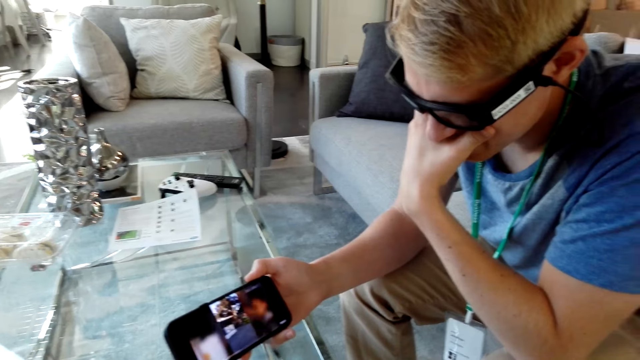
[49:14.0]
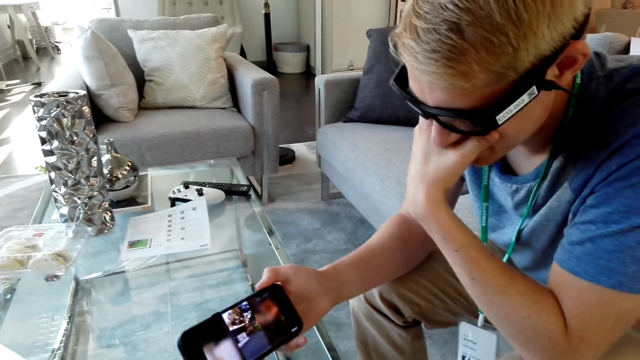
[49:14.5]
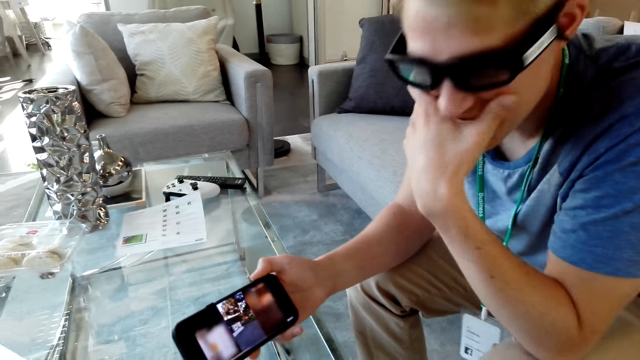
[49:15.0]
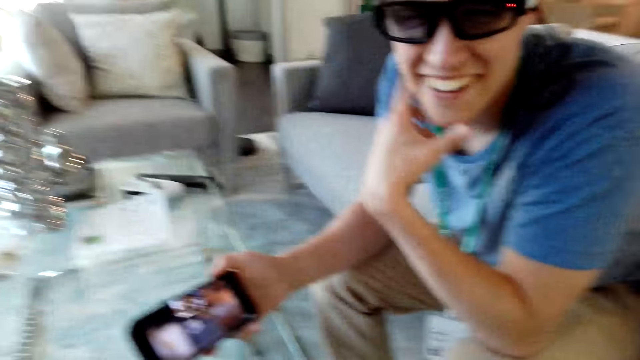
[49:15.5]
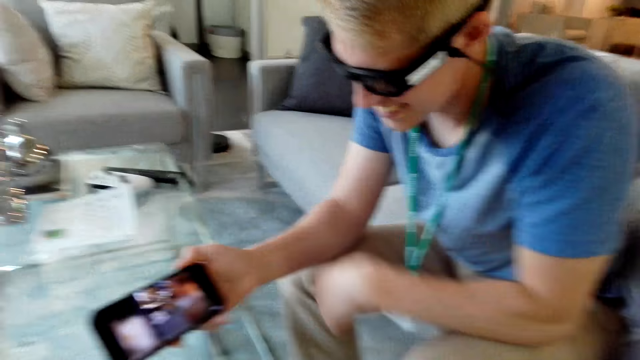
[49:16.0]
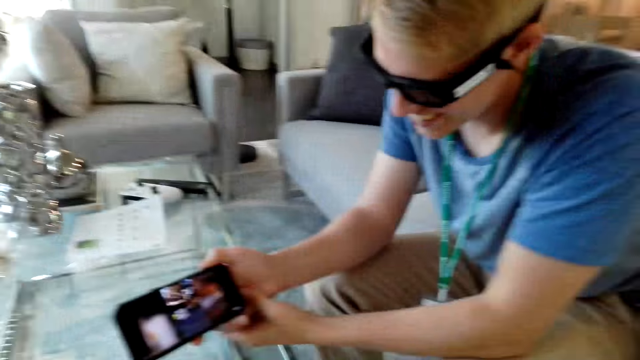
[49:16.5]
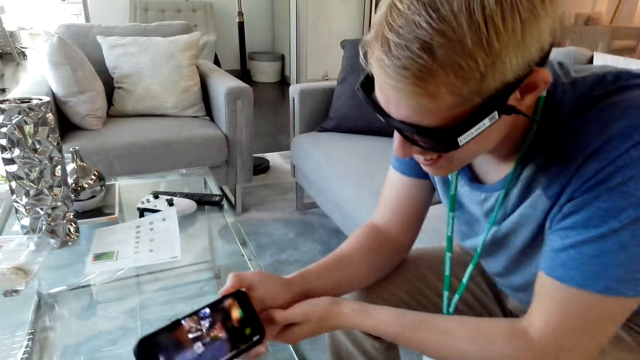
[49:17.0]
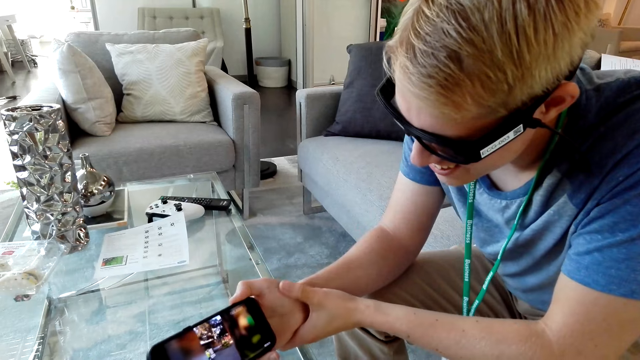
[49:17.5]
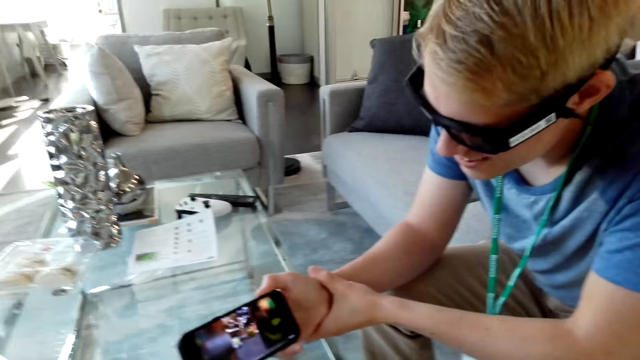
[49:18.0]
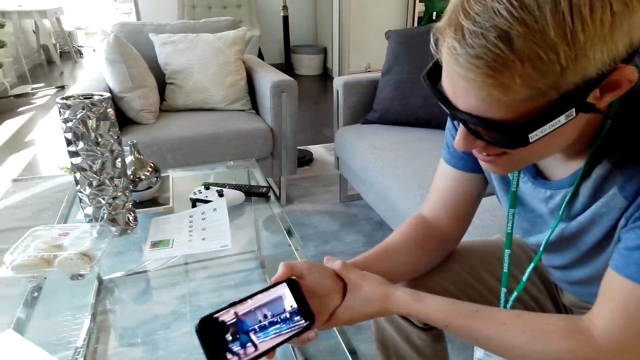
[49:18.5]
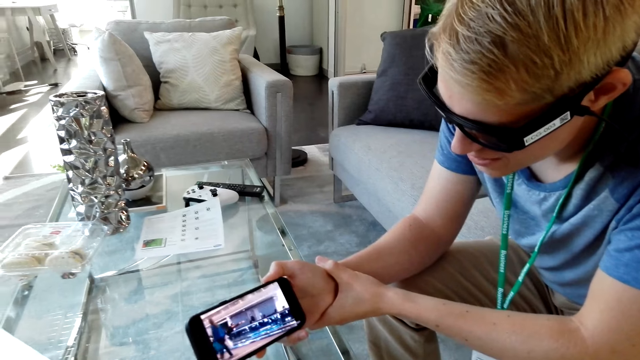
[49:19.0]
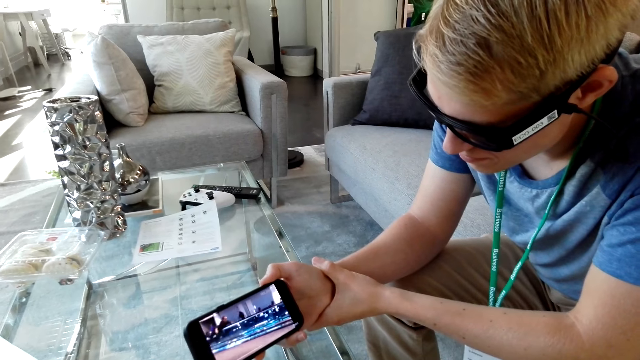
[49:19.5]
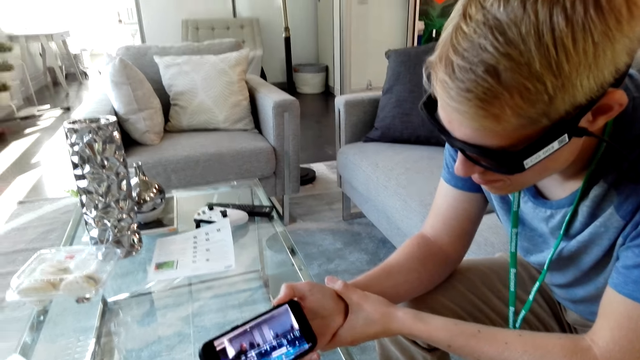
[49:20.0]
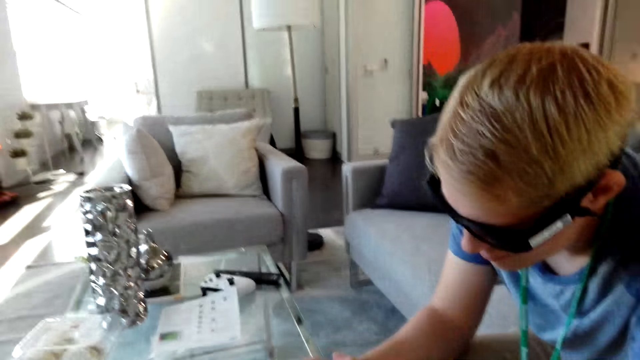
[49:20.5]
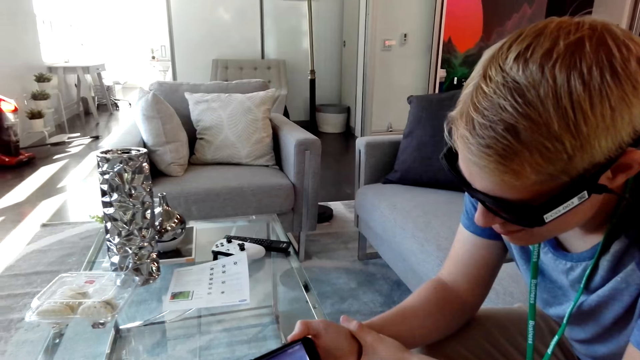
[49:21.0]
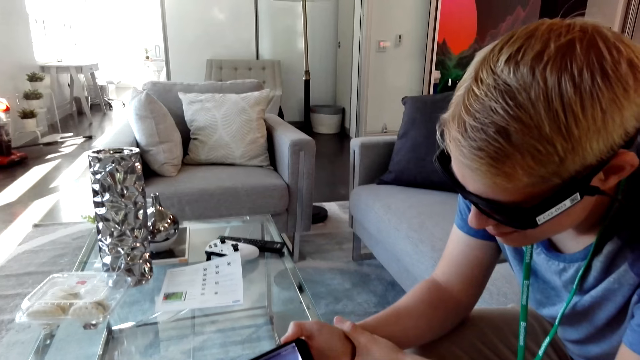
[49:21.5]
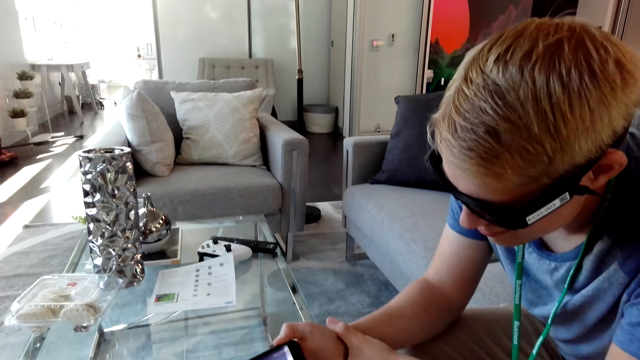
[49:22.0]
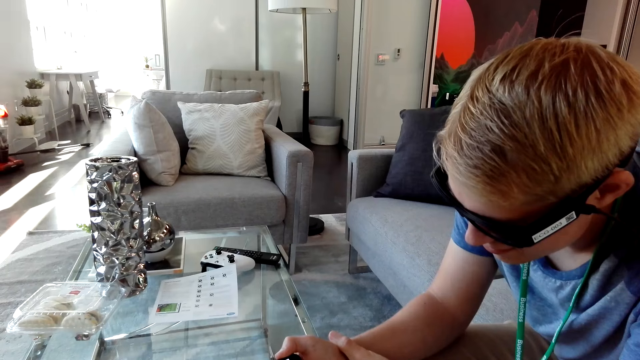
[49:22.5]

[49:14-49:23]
A man looks at the camera wearer. The man watches a video on the phone.

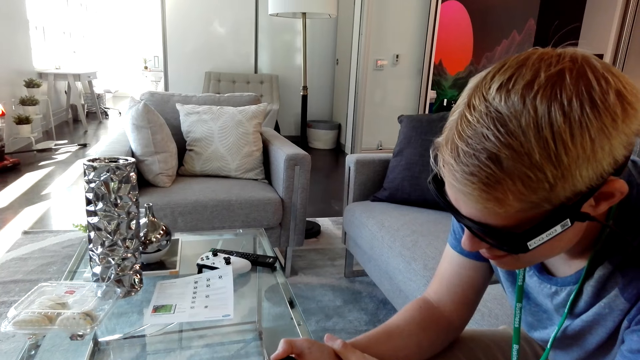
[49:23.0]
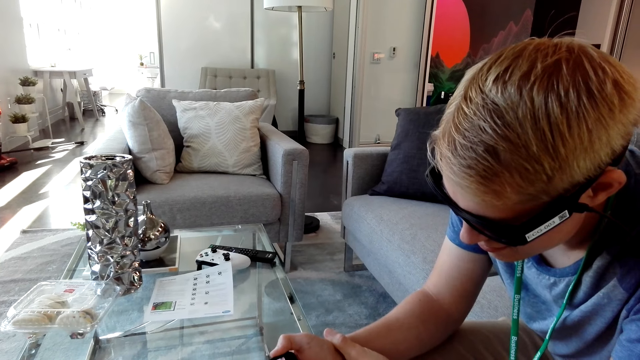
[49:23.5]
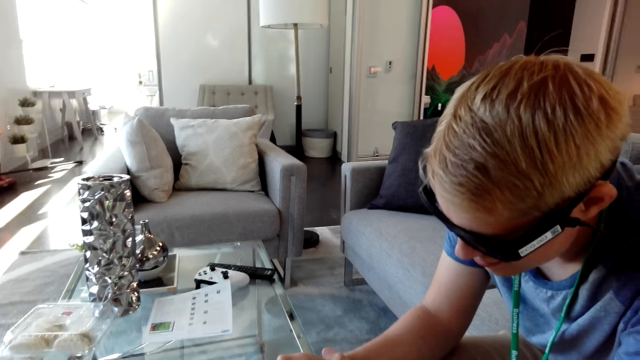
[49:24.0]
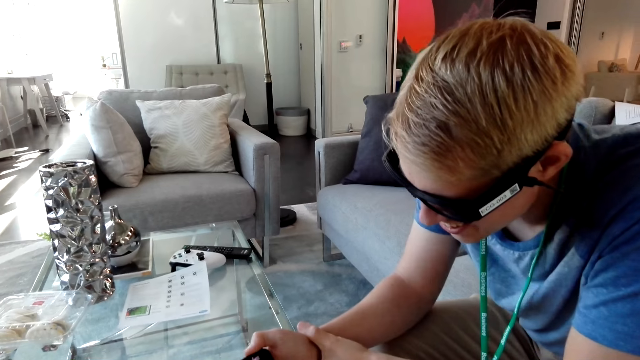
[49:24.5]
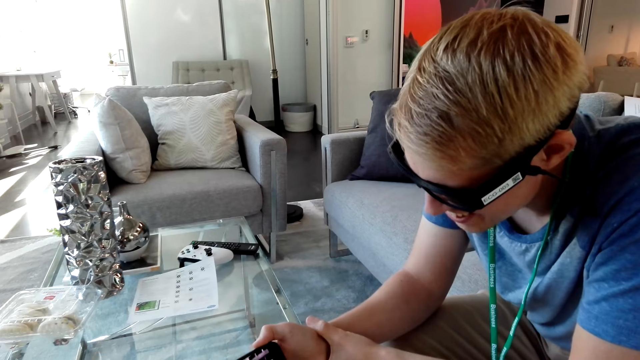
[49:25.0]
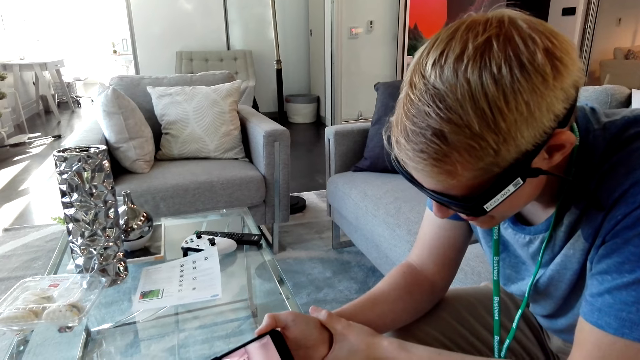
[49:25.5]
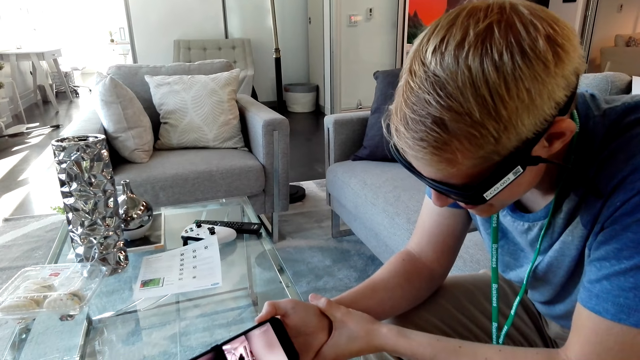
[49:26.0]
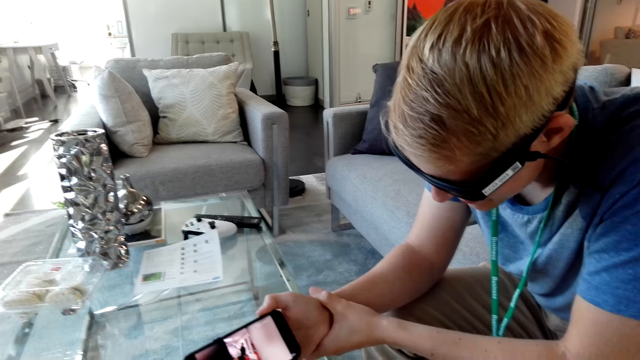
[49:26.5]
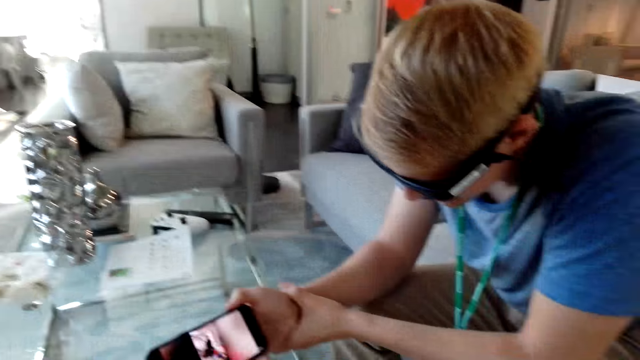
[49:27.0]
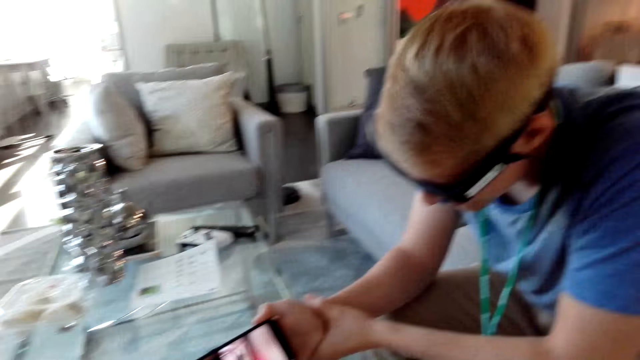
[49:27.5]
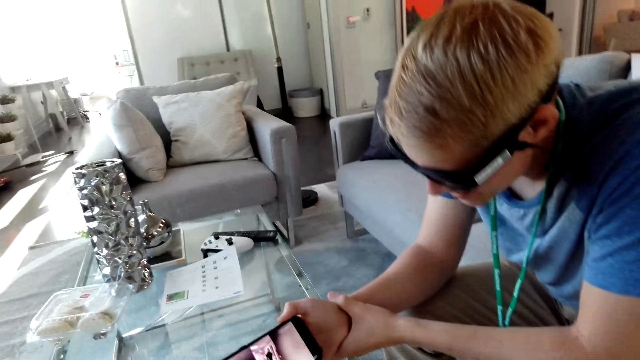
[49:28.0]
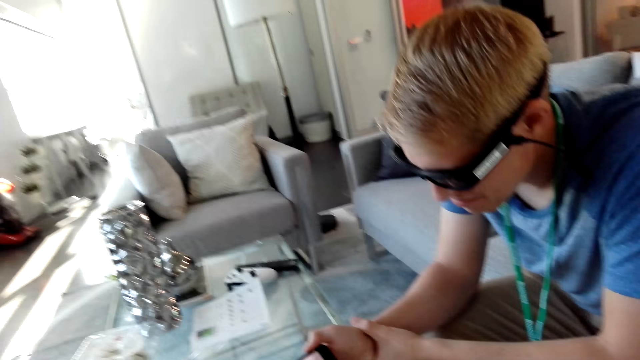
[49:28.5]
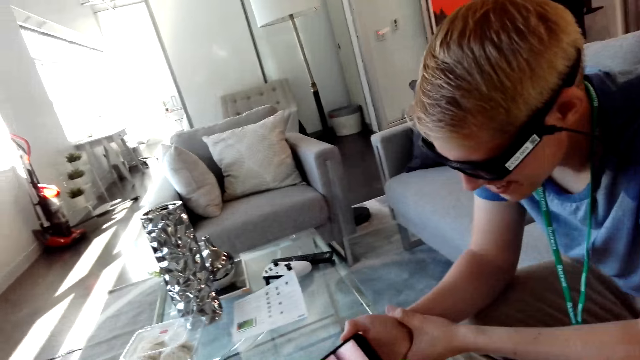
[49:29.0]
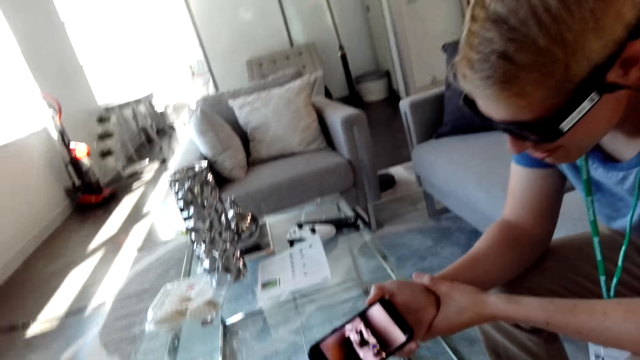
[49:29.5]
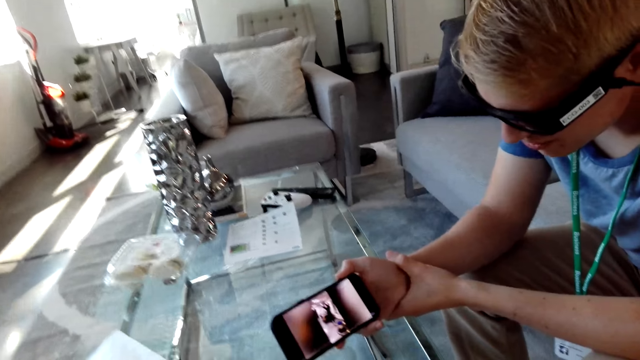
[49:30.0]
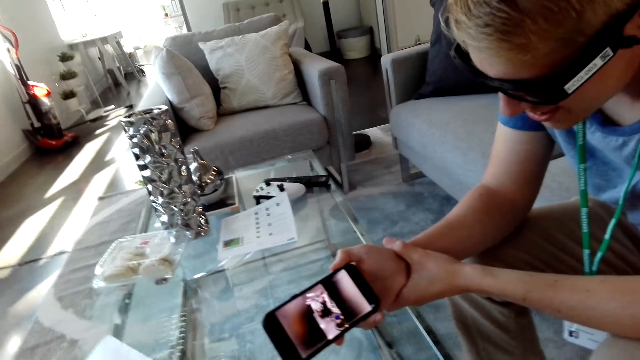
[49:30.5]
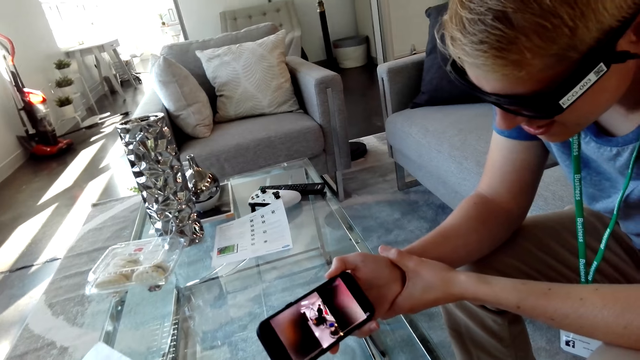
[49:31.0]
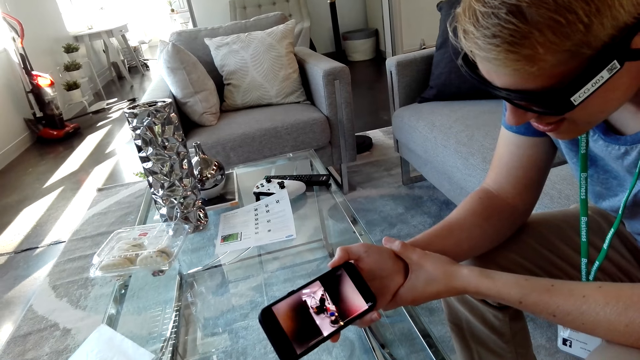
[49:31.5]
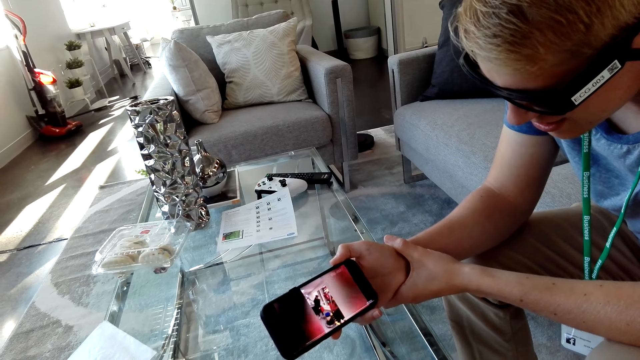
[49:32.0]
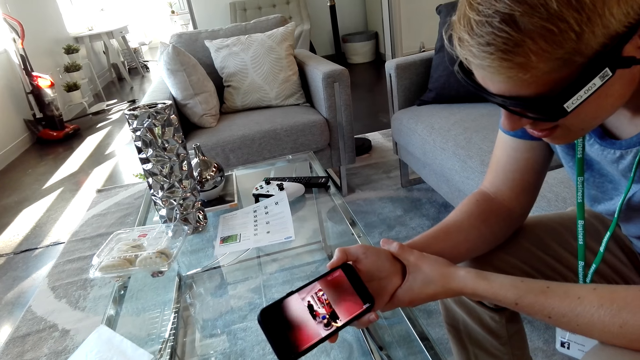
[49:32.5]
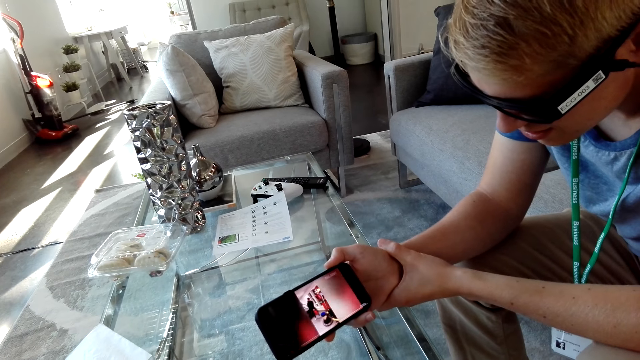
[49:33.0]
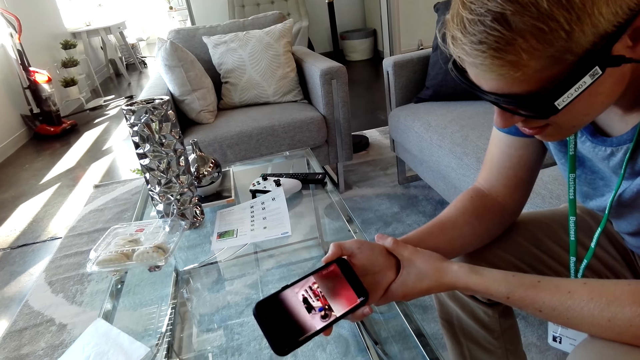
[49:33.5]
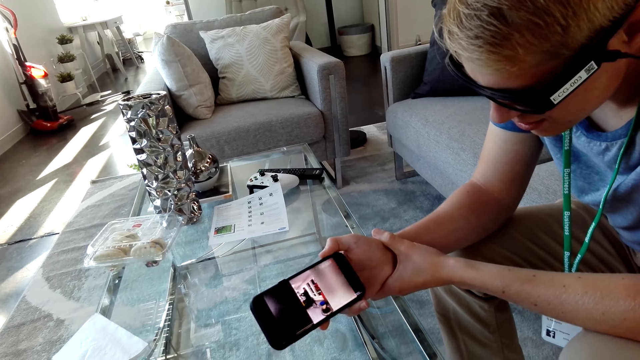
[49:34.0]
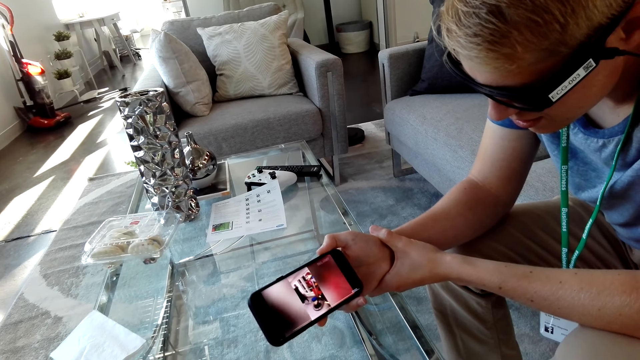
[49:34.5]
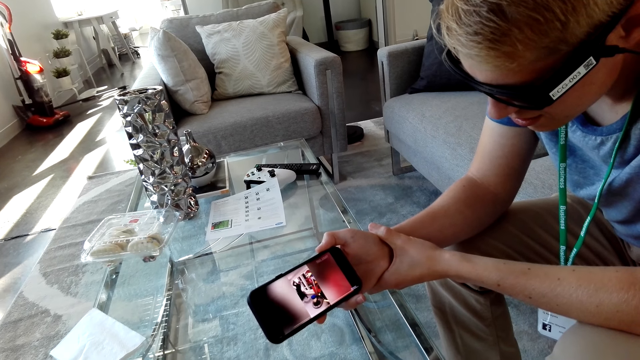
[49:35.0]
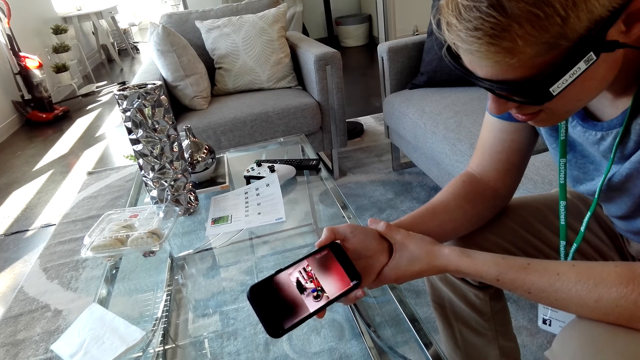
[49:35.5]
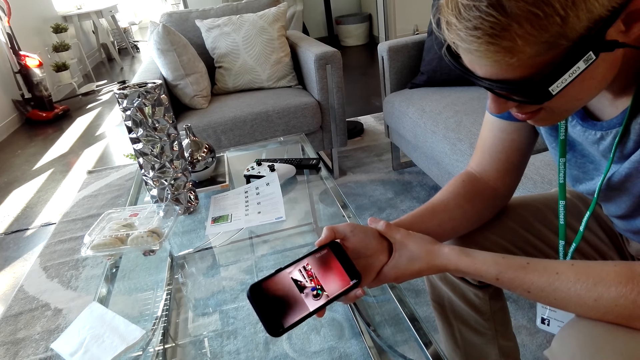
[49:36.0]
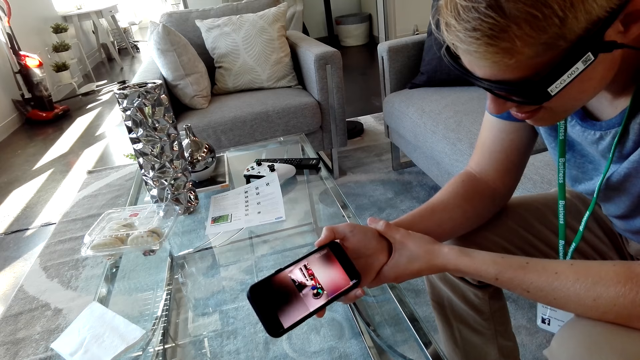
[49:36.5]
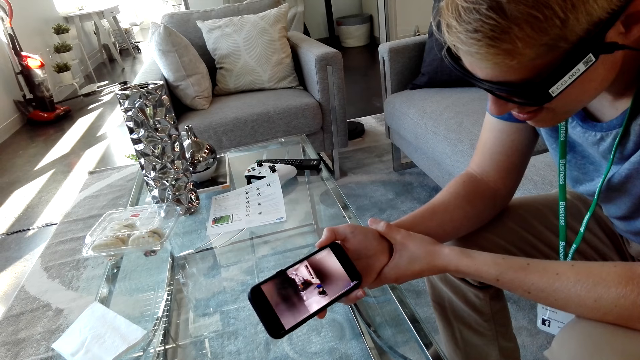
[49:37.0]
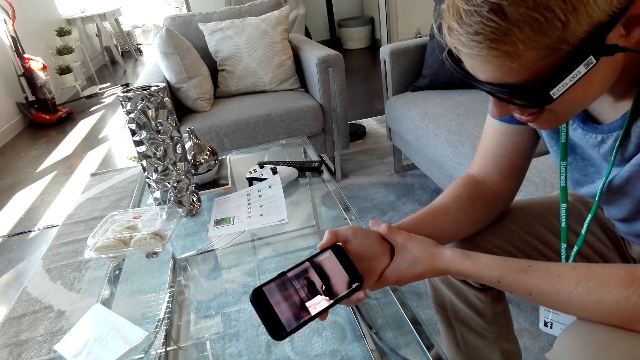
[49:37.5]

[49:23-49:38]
The camera wearer laughs. A person talks. The camera wearer watches on the phone with the person.
